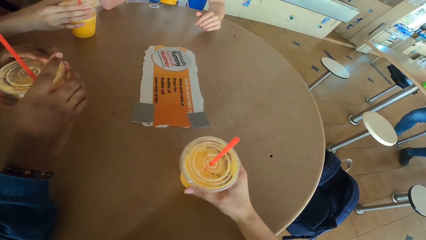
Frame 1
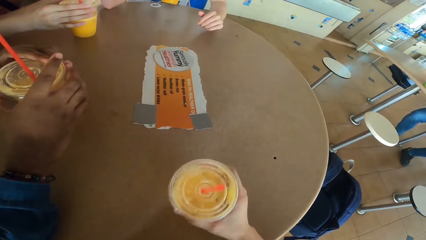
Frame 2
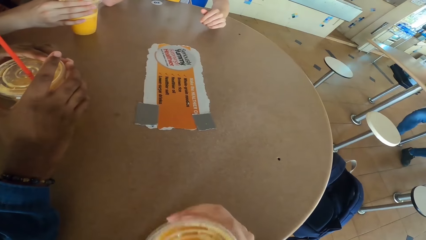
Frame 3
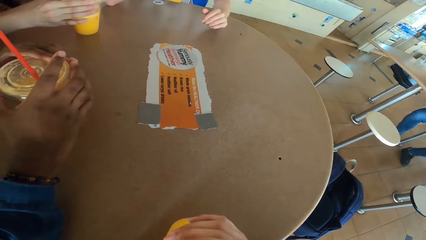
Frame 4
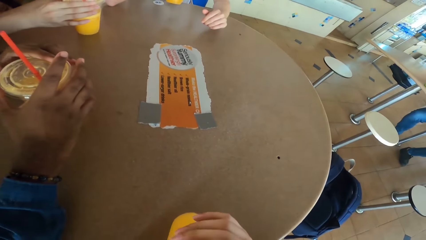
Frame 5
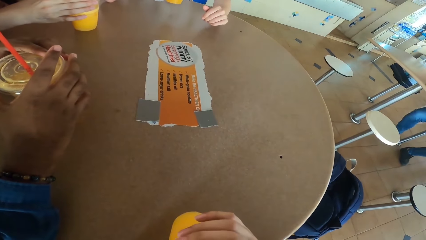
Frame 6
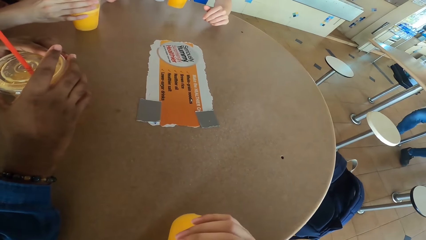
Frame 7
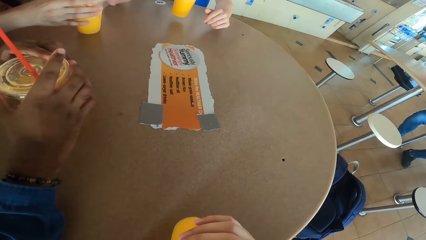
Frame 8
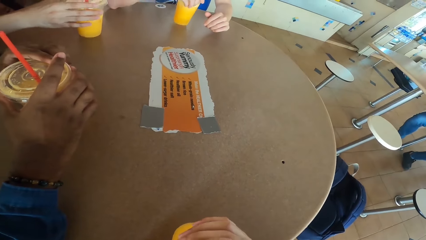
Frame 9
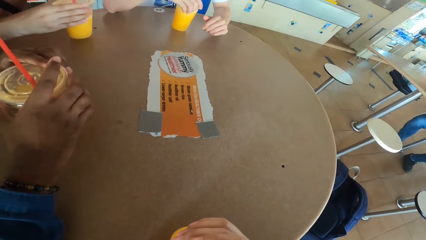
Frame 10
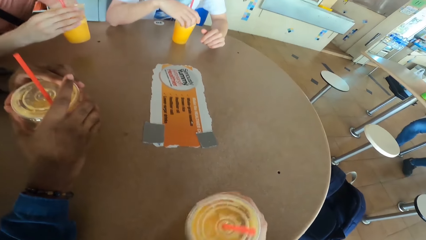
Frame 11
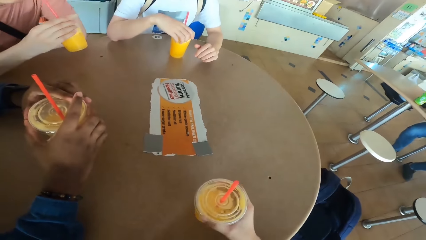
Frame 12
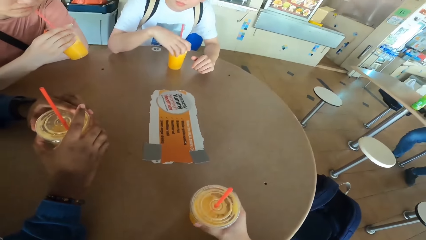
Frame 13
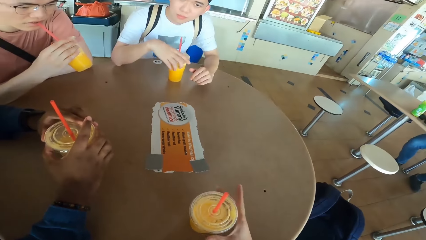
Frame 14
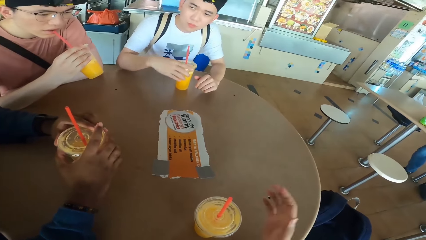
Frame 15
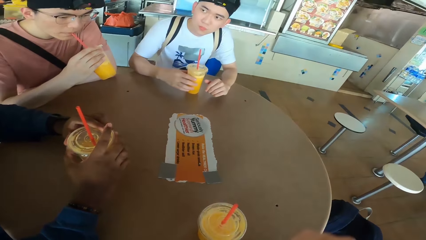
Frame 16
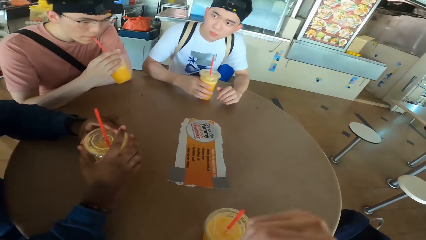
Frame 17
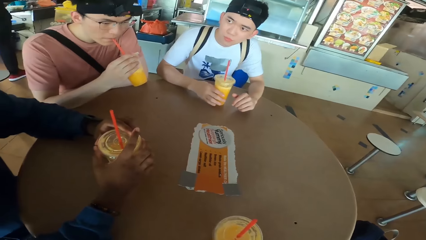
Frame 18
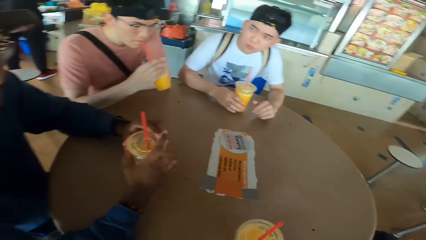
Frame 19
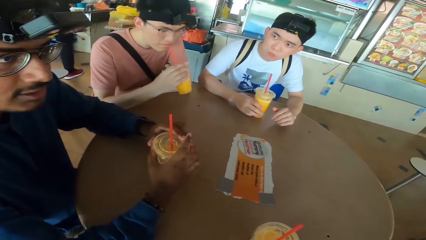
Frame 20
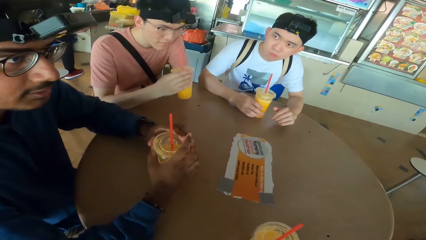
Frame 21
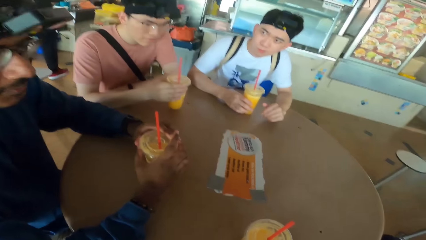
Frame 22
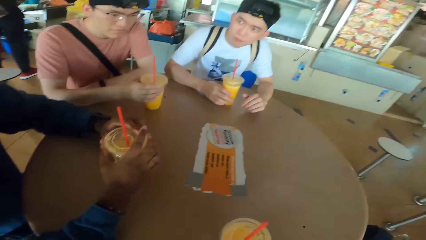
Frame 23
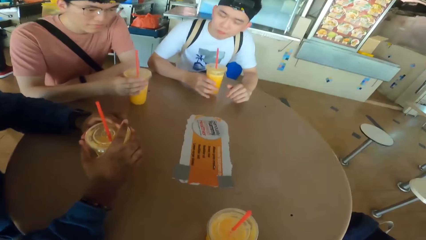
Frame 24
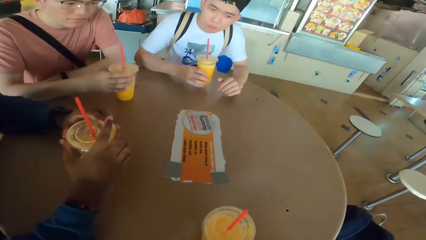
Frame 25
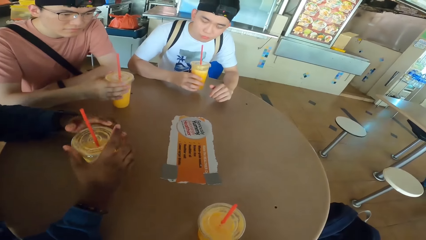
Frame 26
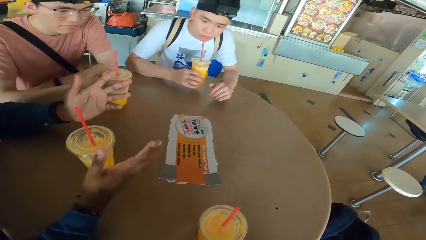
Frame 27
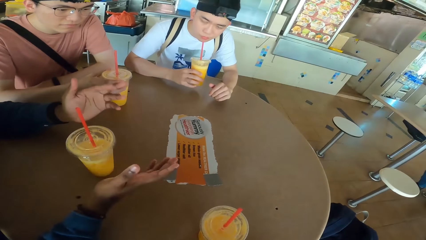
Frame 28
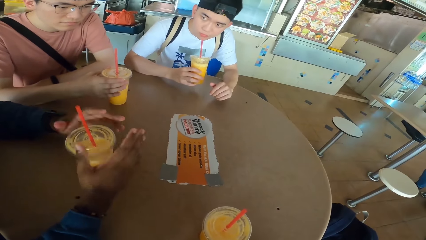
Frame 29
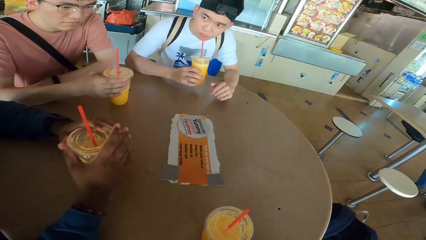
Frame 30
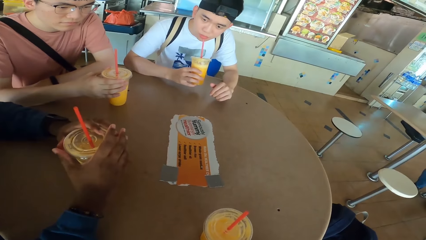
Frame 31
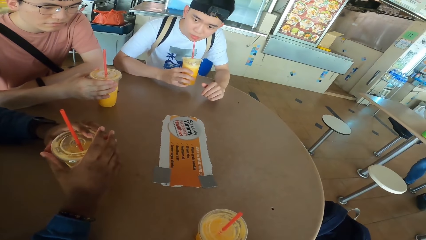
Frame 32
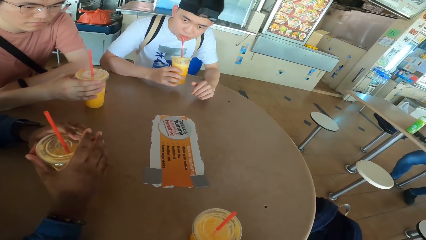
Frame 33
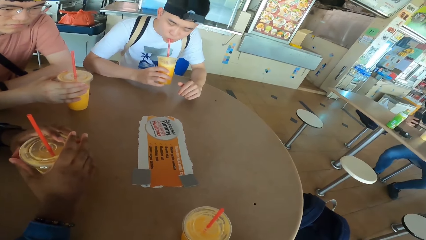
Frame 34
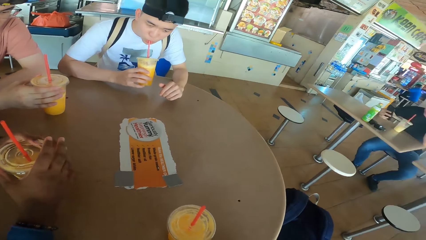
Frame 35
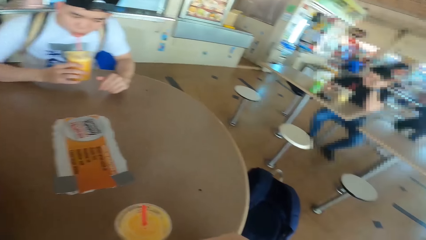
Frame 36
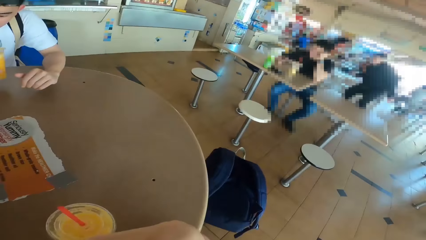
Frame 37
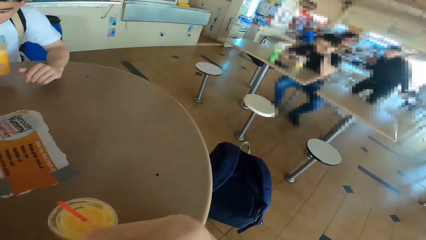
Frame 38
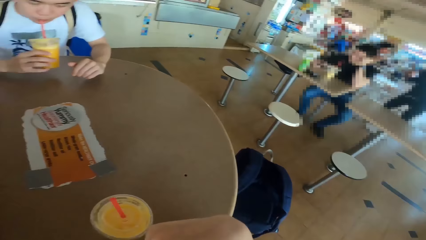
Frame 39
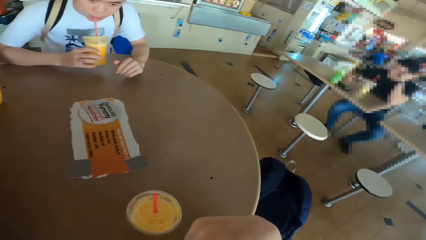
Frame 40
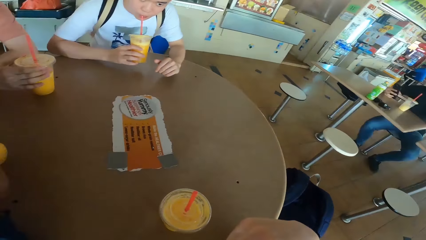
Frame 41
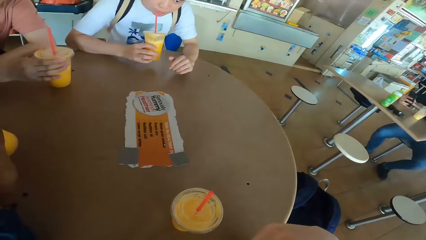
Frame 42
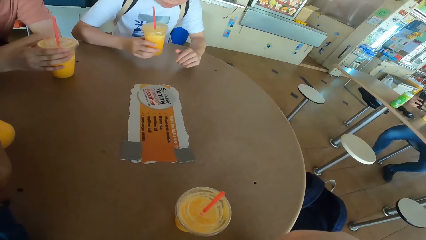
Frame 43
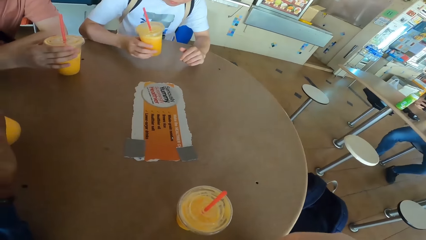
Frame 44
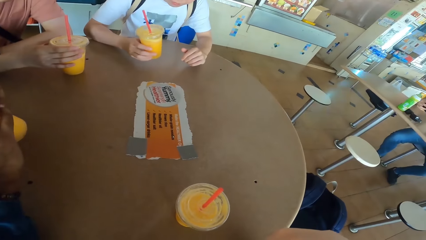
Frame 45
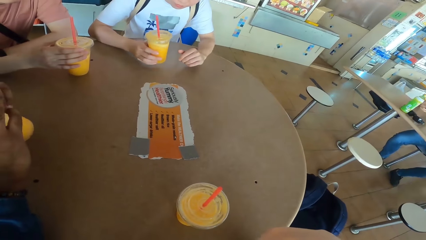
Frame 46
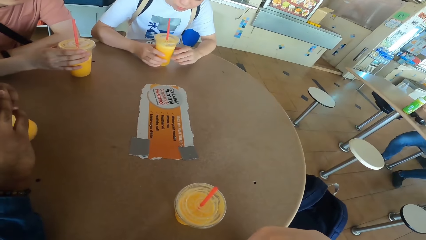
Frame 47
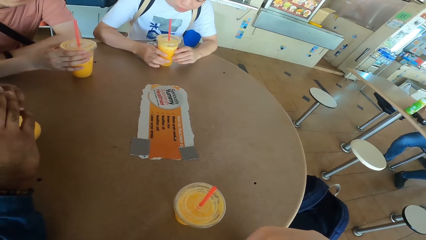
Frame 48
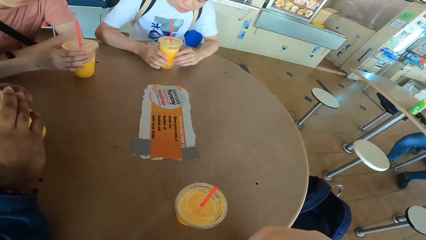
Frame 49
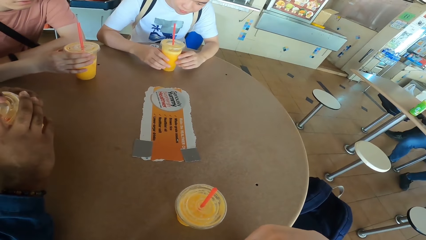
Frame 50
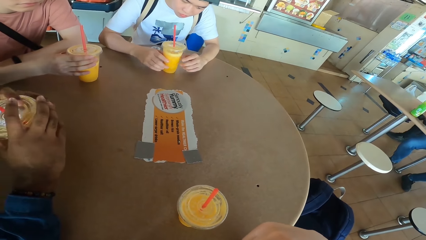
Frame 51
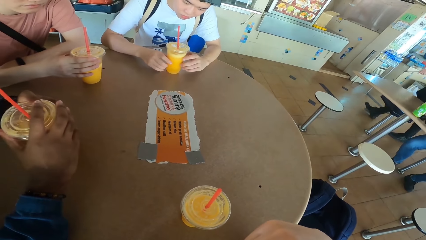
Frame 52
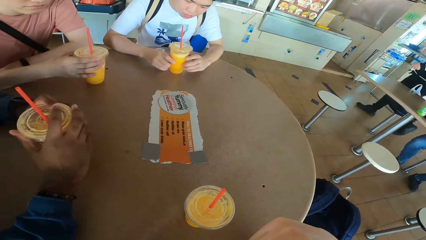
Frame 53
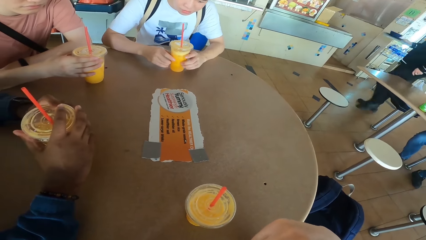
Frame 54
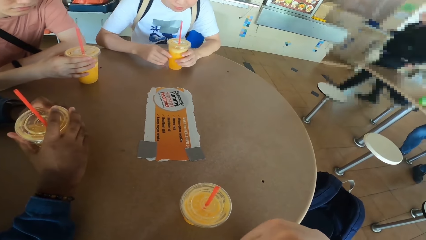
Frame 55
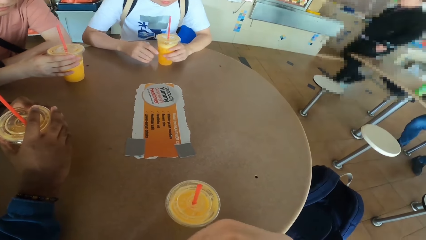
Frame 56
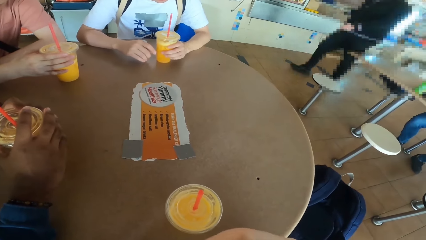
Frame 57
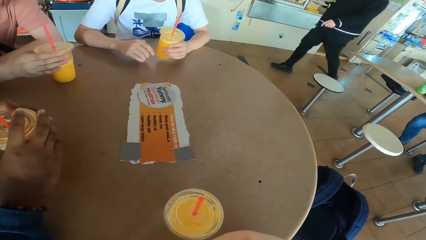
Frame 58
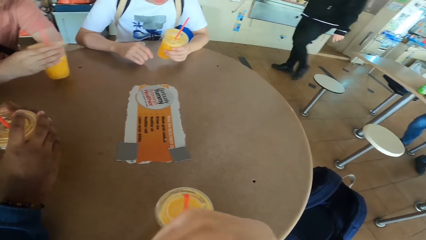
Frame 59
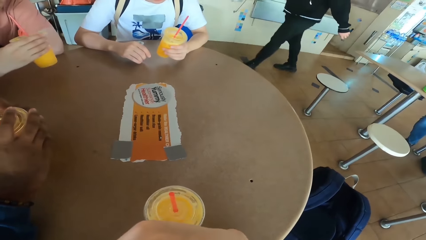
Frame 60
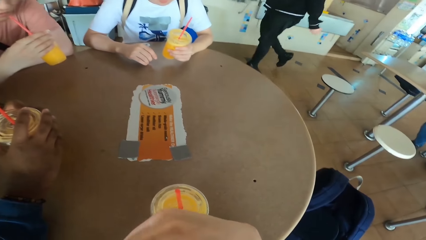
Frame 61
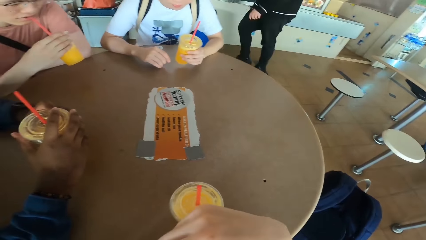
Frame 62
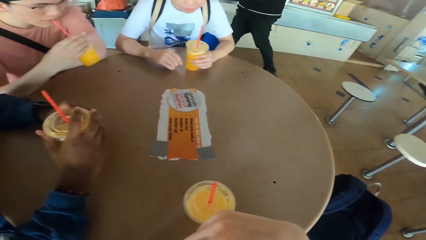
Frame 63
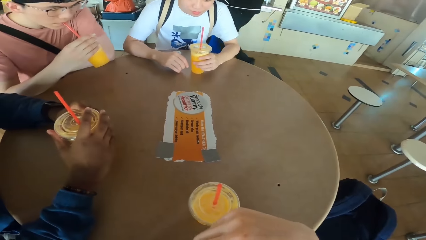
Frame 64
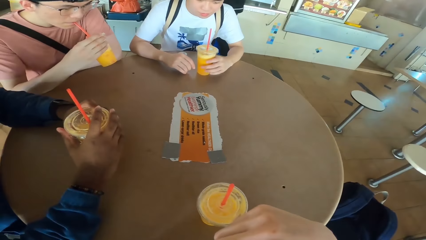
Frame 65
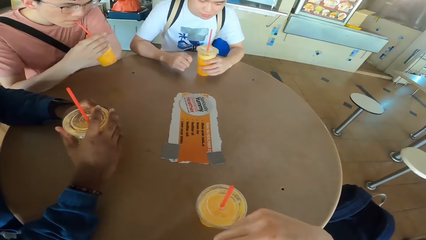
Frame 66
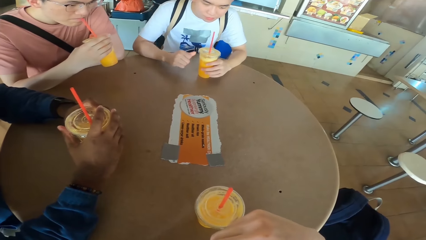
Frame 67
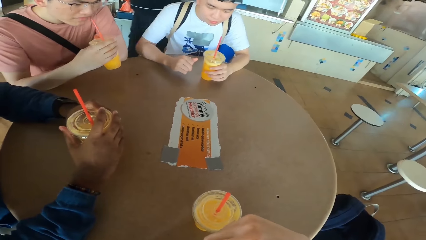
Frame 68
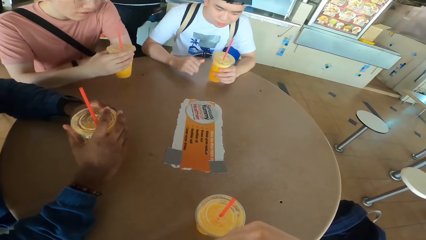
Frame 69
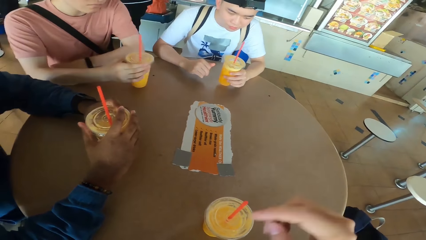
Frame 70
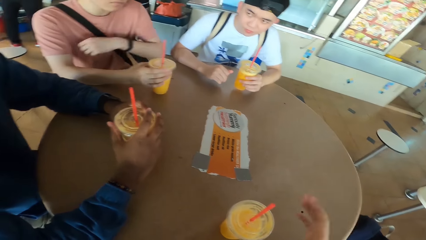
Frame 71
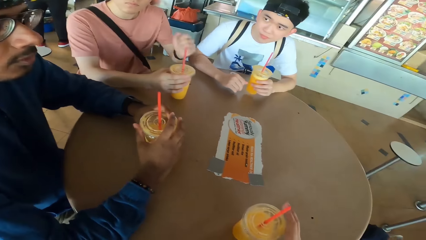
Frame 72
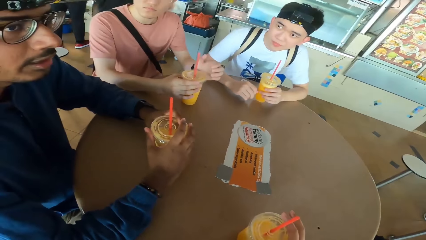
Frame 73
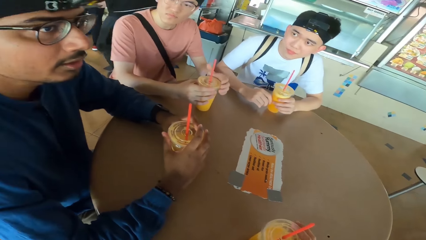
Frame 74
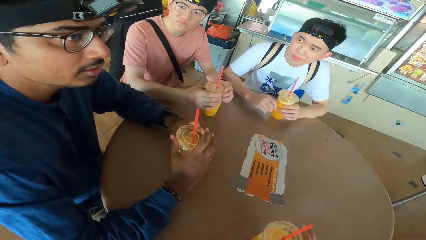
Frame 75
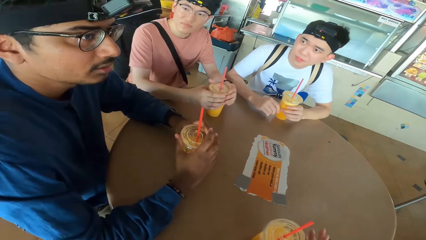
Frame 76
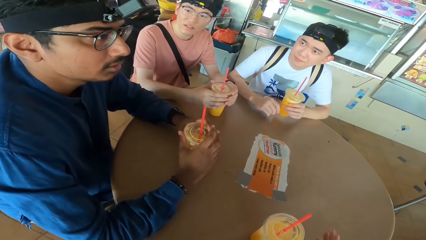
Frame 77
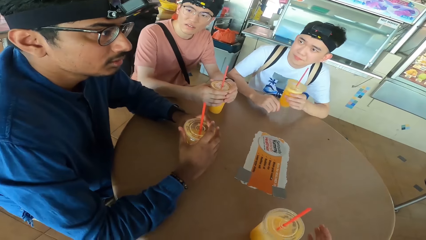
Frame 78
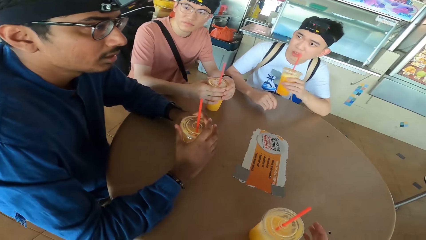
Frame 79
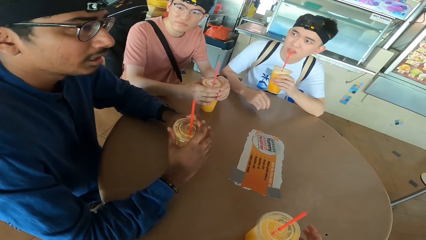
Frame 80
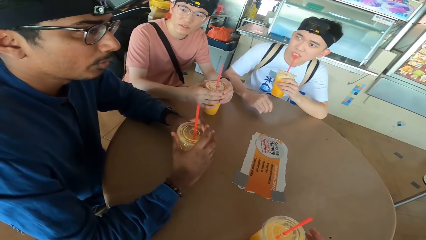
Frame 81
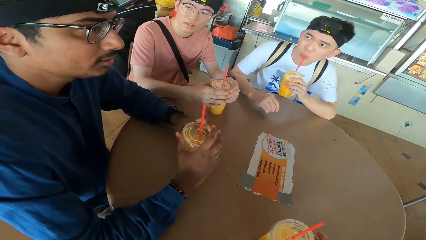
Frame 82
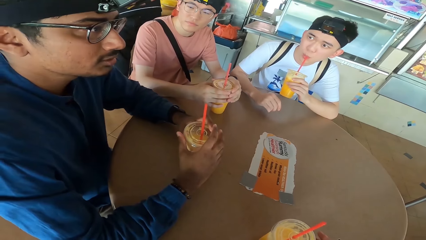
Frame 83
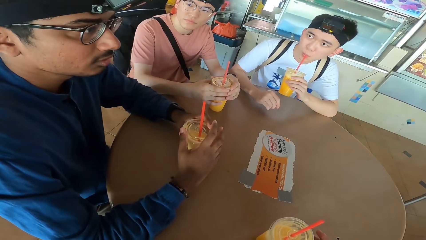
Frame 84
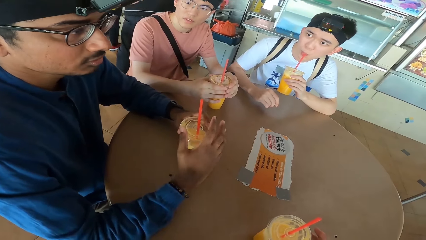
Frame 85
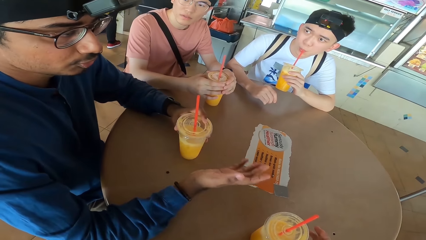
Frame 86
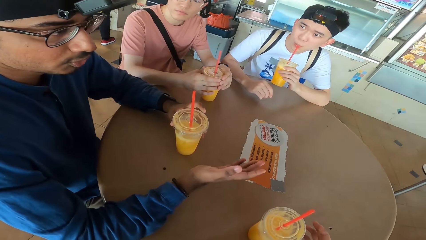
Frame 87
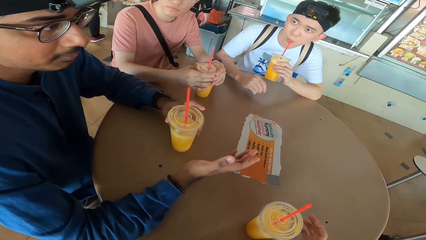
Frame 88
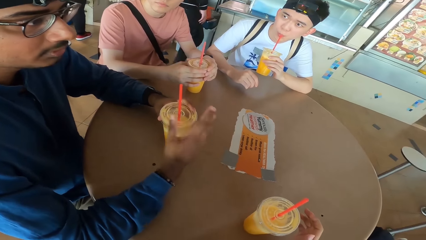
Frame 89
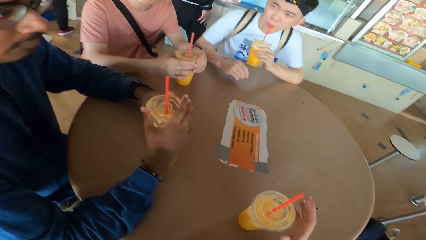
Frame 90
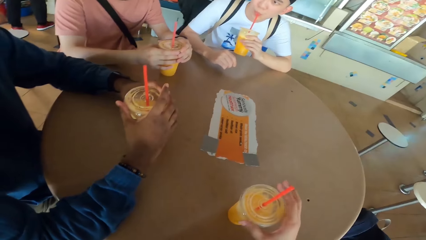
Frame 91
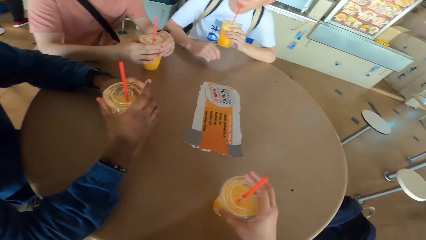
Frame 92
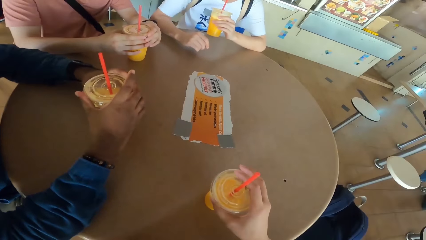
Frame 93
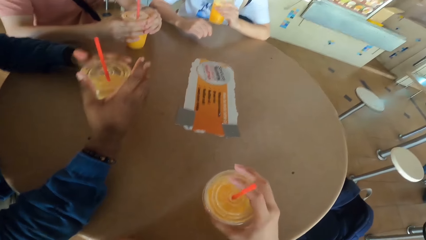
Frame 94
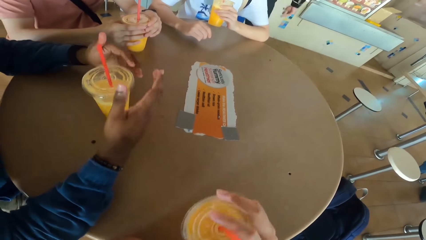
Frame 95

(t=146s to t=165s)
The camera wearer picks up a juice can or tumbler from the table. They sip juice from the can. A man puts down the tumbler. Another man lifts the tumbler. A third man places a juice can on the table. The camera wearer places the juice can on the table. The second man sips the juice and puts down the tumbler. The third man converses with the camera wearer and gestures with his hand. The second man sips juice from the can. The first man sips the juice and lifts the tumbler. A fourth man sits on the other side. The second man places a juice can on the table. The third man sips juice from the can. A fifth man walks around the restaurant. The third man places a juice can on the table. The second man picks up a juice can from the table and sips the juice. The first man sips juice from the can and places a juice can on the table. The second man puts down the drink. The third man converses with the camera wearer. The first man sips the juice. The second man picks up a juice can from the table and sips juice from the can.
